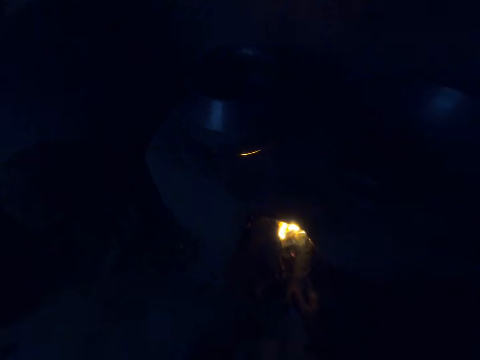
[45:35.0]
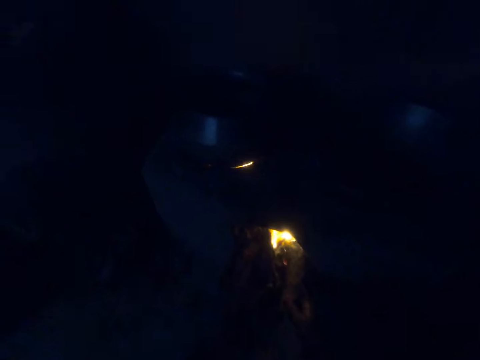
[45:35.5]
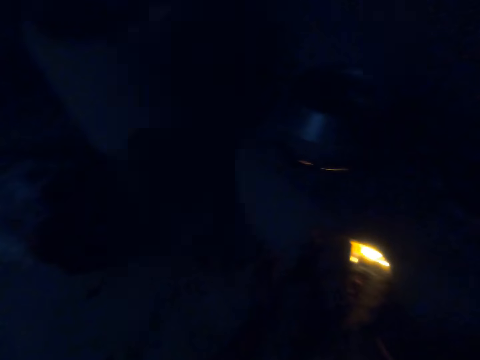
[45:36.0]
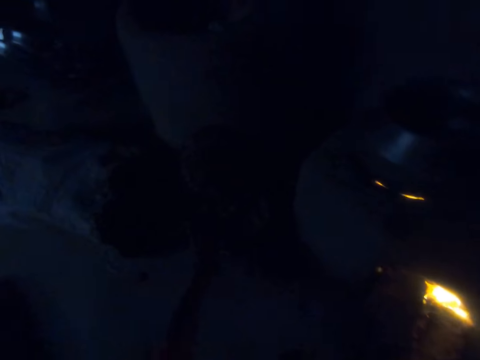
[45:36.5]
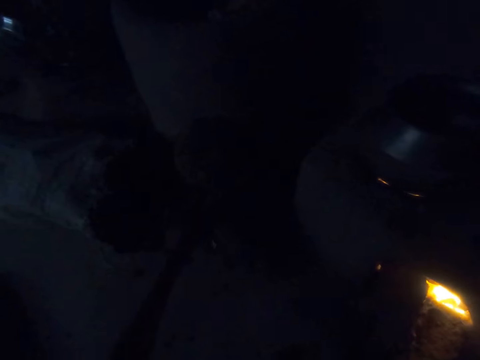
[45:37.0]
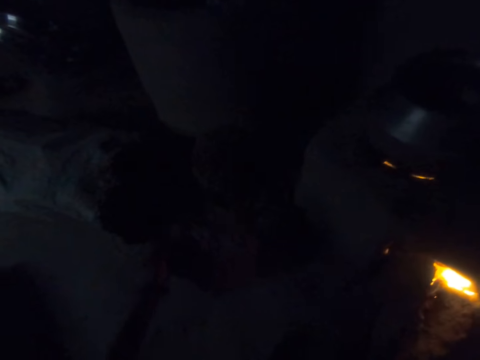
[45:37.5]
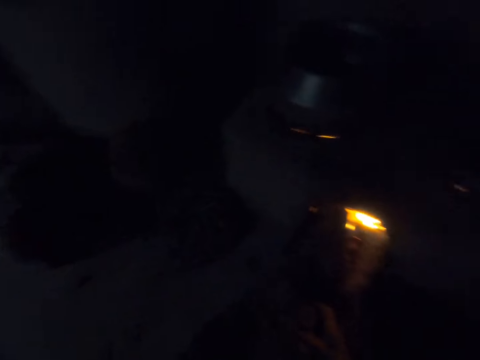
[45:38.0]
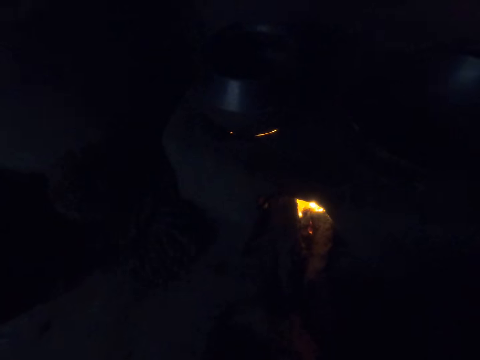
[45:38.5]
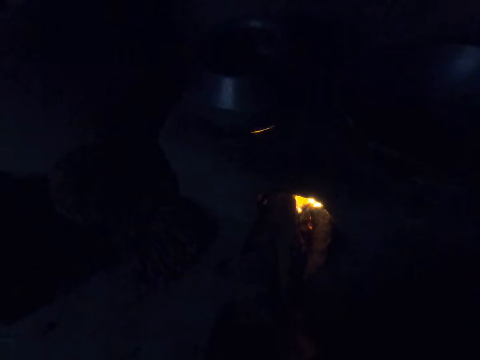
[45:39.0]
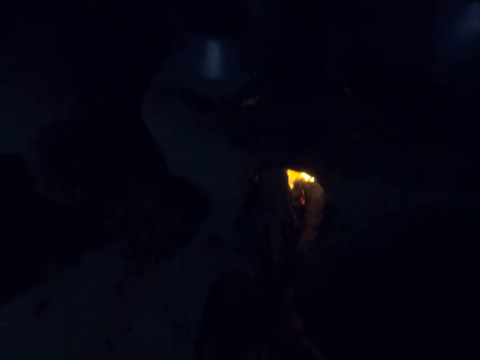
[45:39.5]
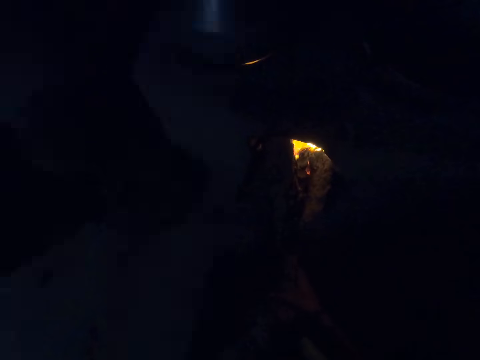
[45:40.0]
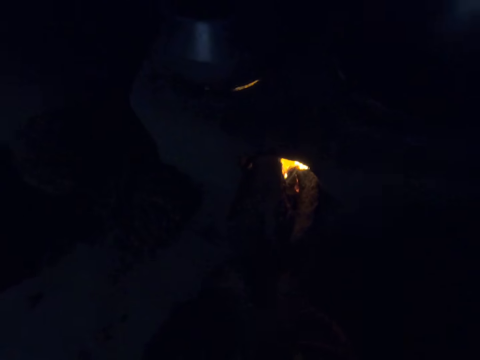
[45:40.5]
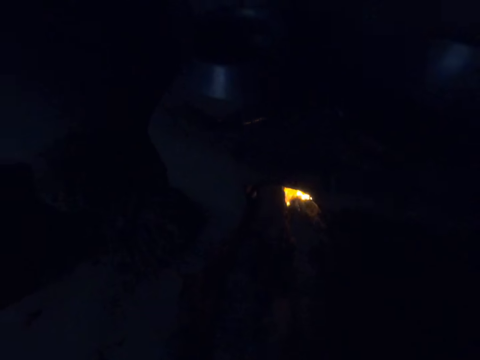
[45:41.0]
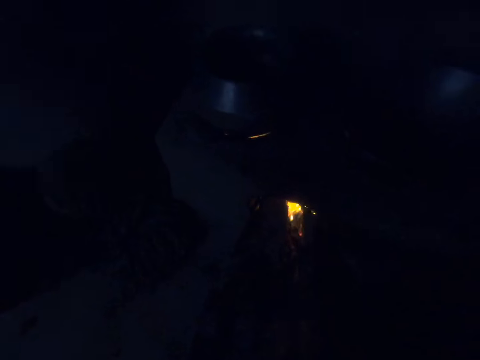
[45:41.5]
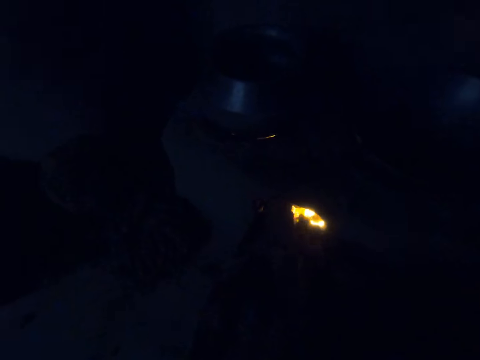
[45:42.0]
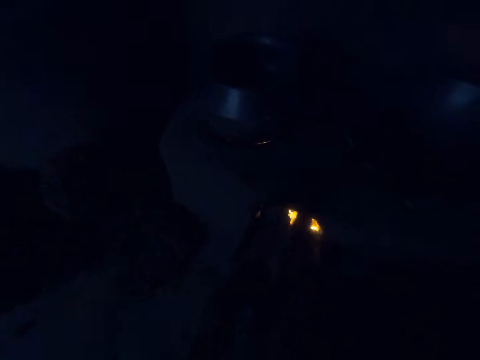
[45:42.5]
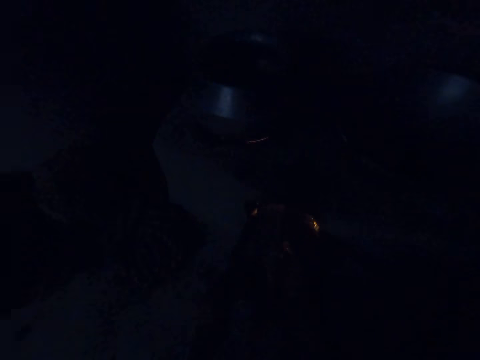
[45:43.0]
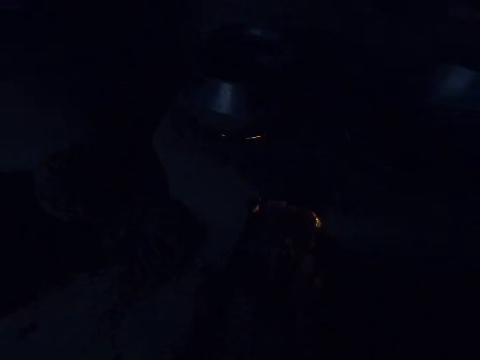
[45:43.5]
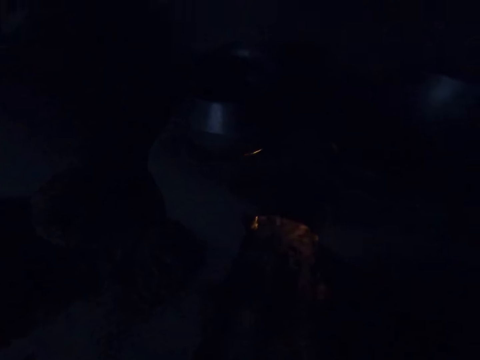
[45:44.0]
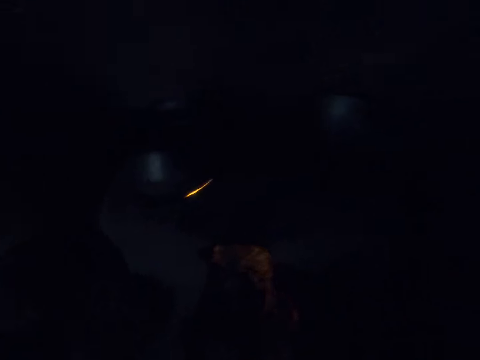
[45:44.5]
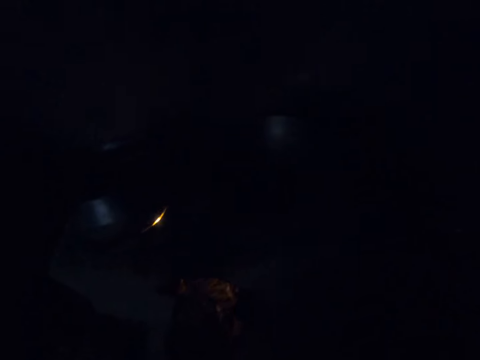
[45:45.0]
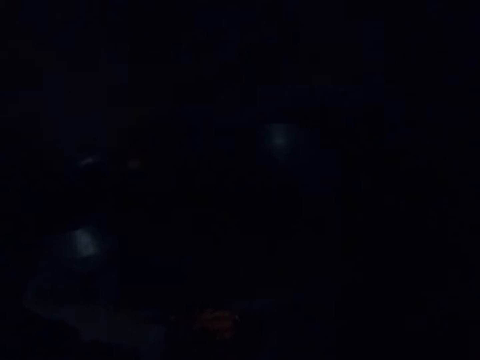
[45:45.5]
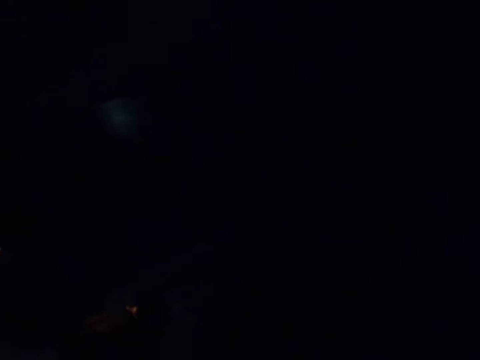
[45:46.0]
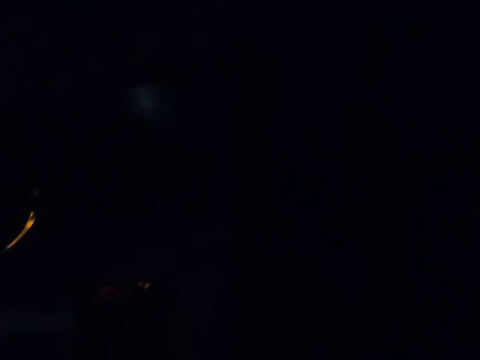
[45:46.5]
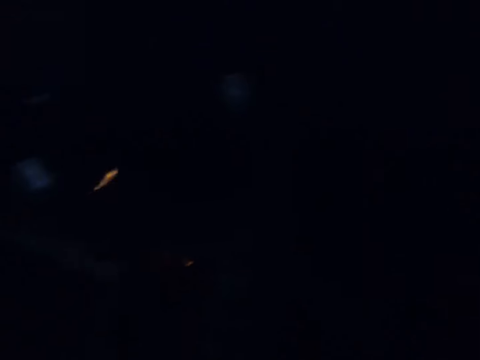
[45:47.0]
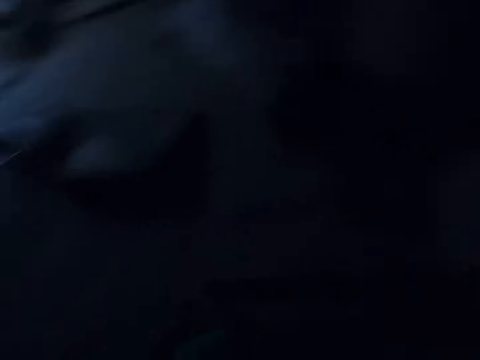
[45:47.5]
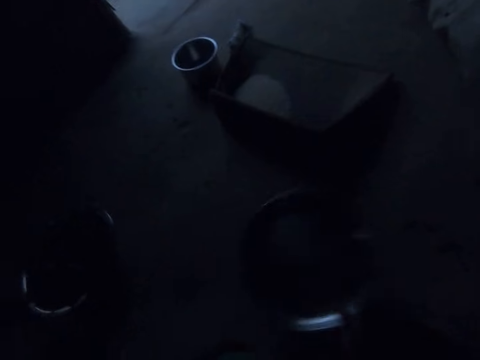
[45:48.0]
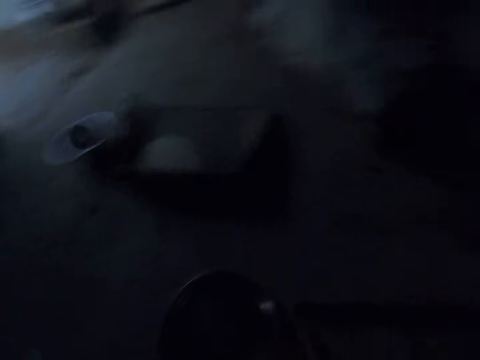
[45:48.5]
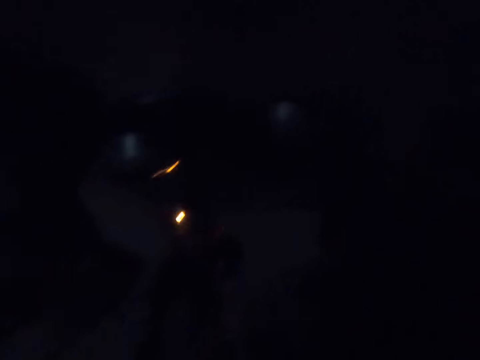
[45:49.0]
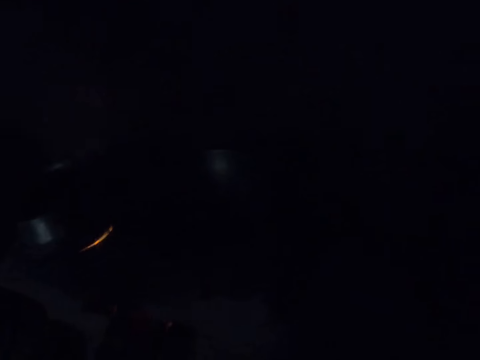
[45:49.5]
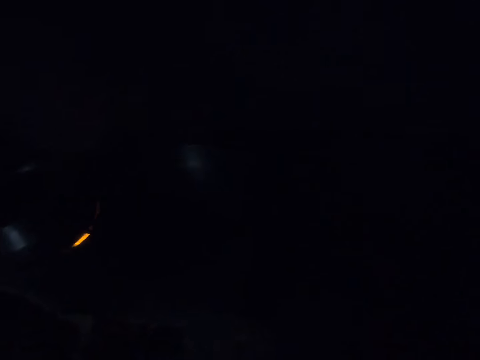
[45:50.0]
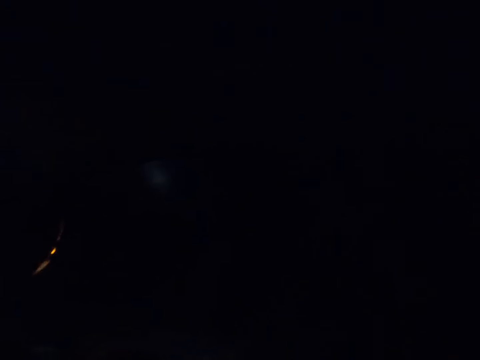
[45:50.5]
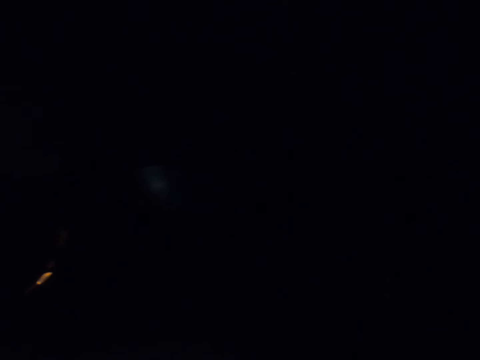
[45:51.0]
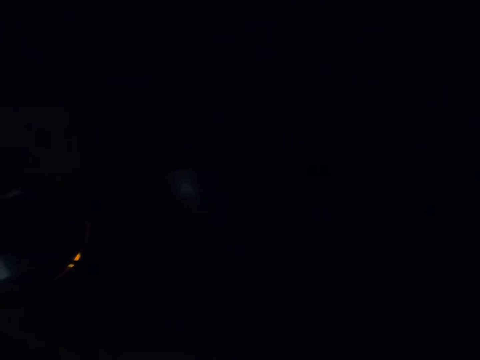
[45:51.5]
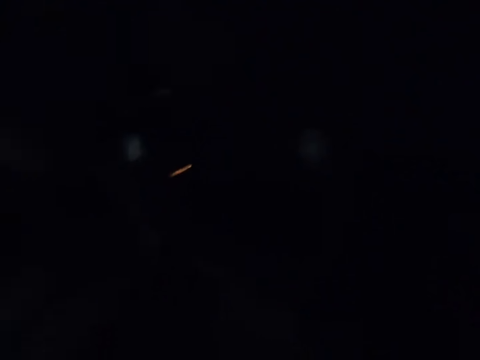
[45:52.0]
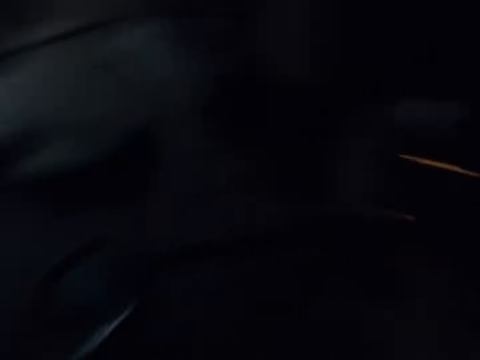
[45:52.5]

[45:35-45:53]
The camera wearer takes firewood. They break the firewood and put the firewood in the fireplace. They take a tray. They look around the kitchen and put the tray down. They turn to the fireplace.

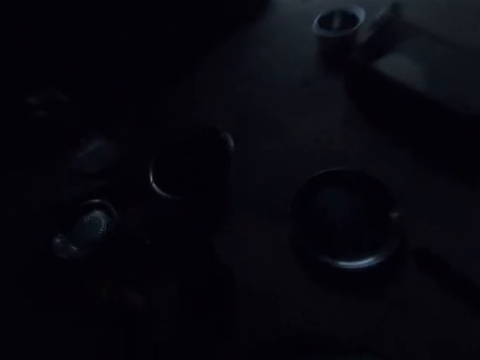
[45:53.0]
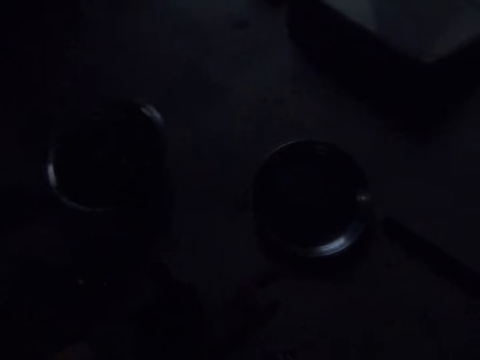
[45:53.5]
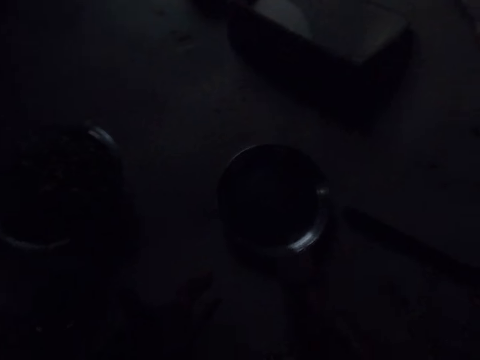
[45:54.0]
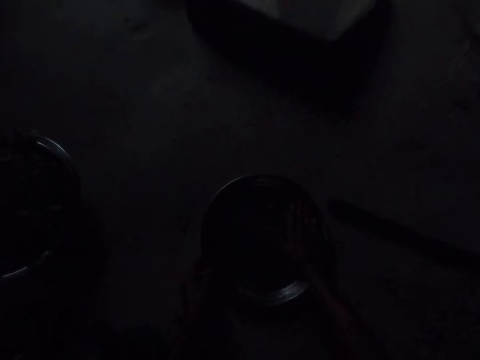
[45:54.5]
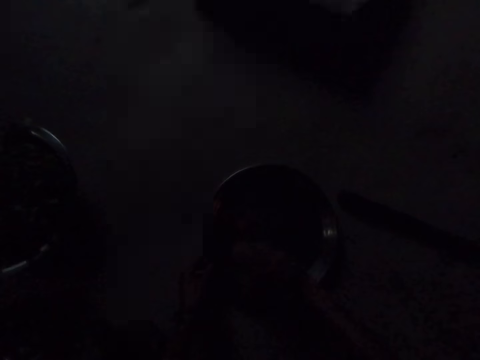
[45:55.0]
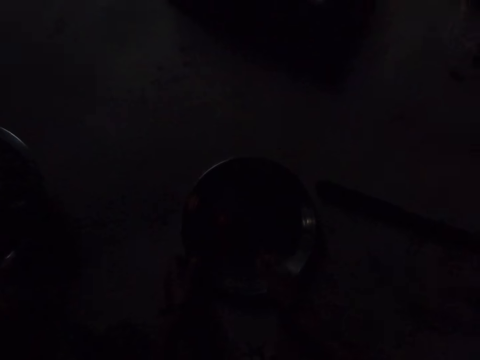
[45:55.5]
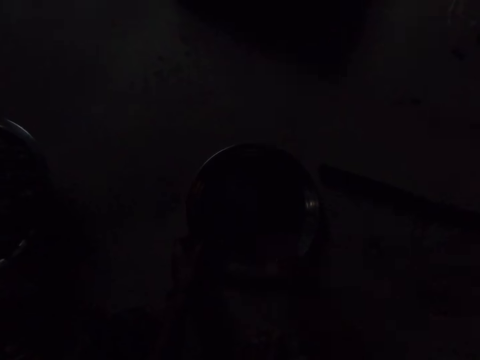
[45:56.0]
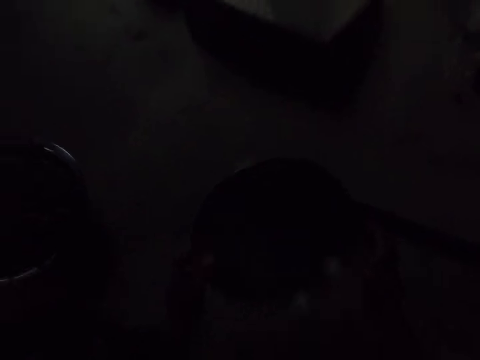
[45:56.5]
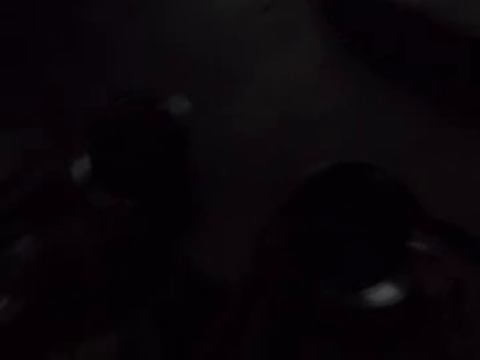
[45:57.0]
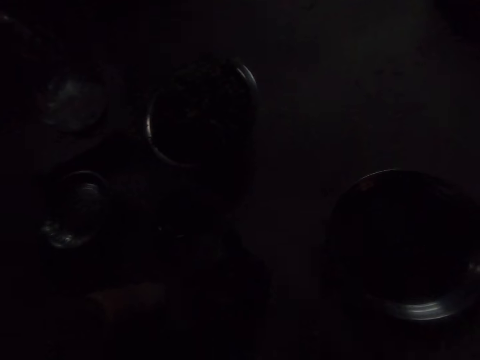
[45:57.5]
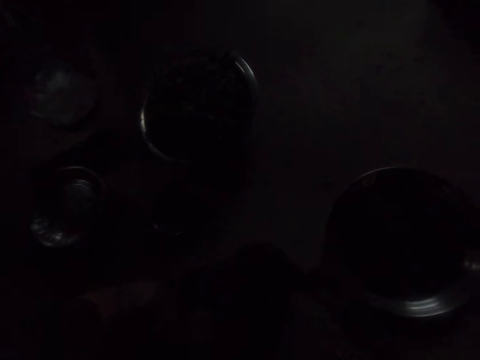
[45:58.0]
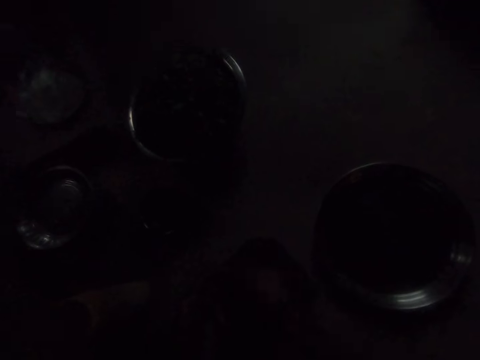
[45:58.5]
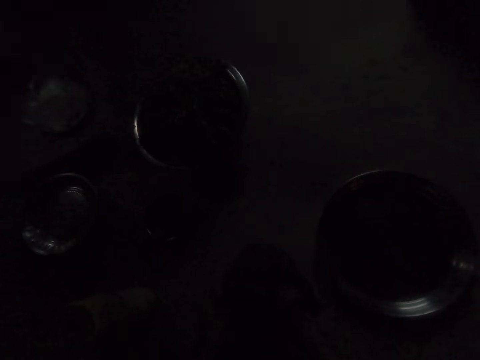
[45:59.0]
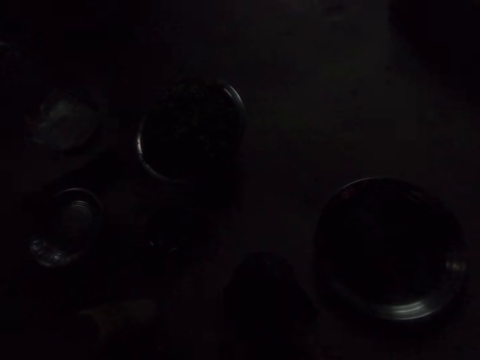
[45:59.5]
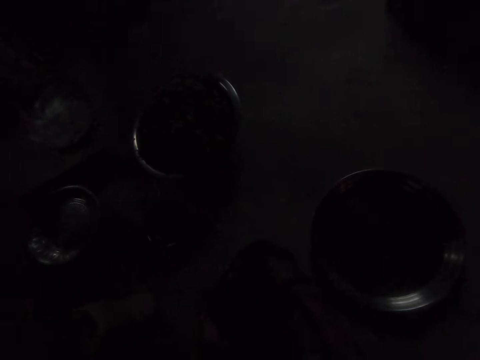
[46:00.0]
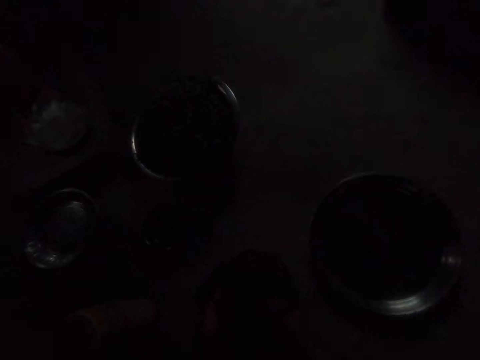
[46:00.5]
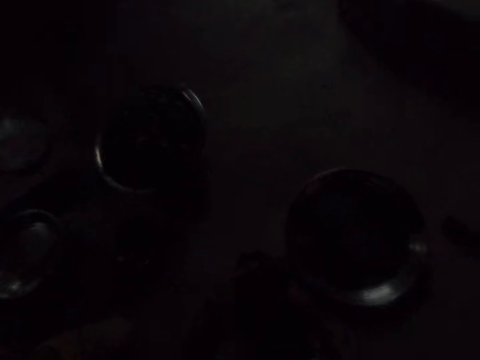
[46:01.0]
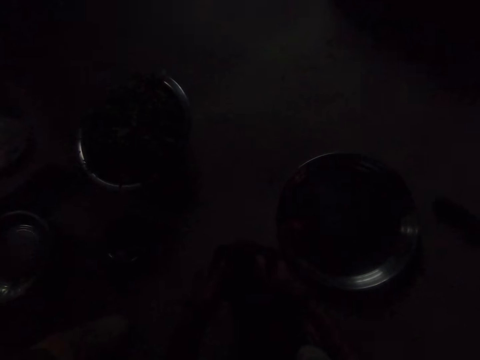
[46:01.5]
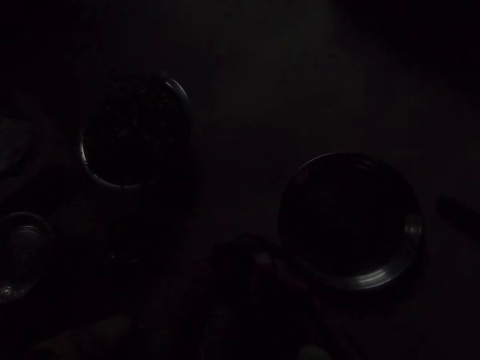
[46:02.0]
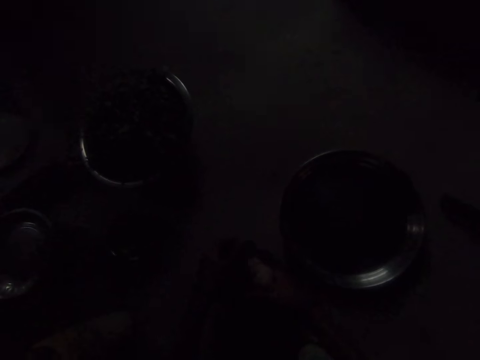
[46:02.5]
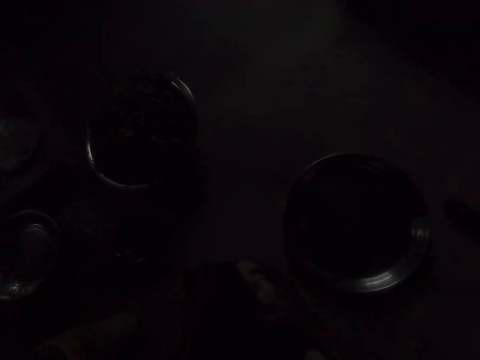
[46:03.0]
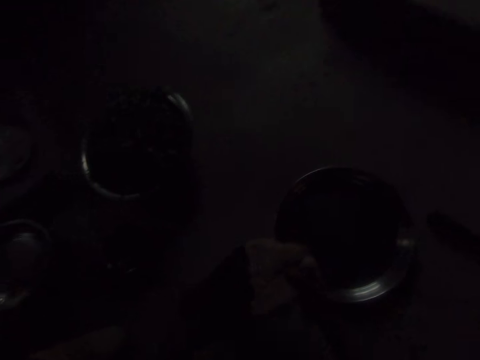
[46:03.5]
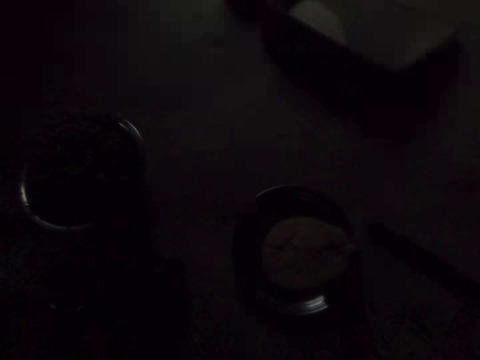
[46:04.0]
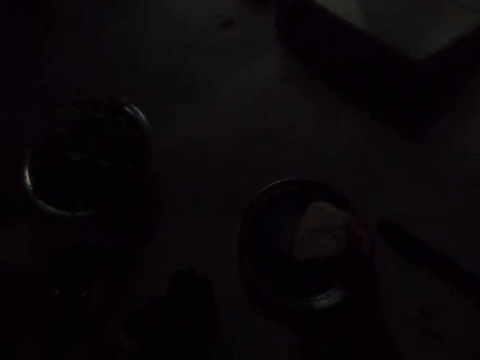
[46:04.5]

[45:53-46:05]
The camera wearer holds something. They touch the tray, lift the tray, open a package and take dough.
